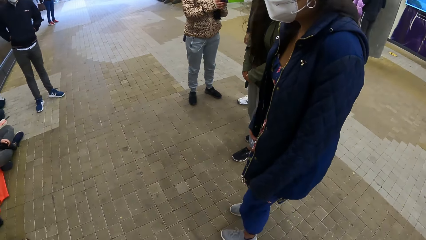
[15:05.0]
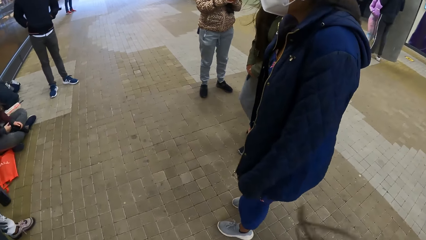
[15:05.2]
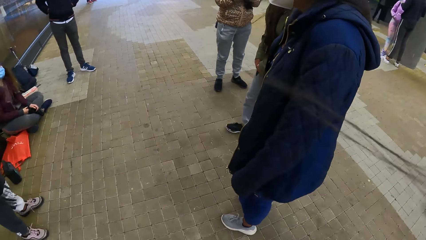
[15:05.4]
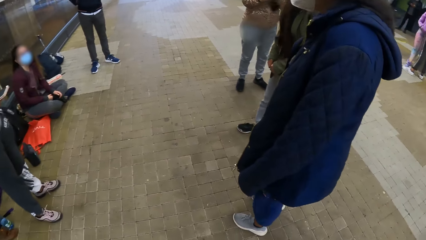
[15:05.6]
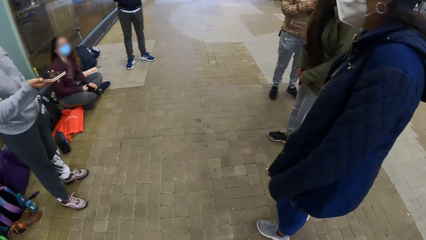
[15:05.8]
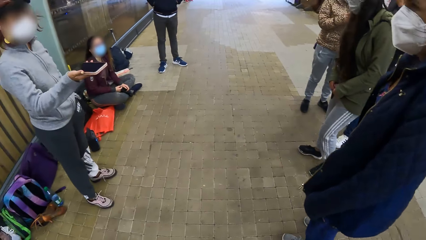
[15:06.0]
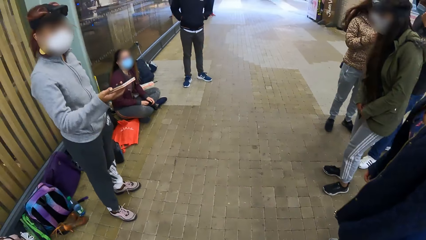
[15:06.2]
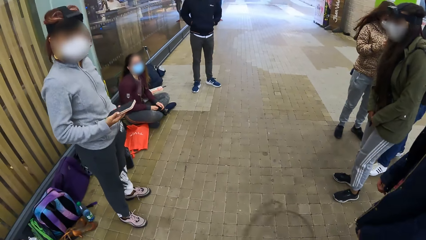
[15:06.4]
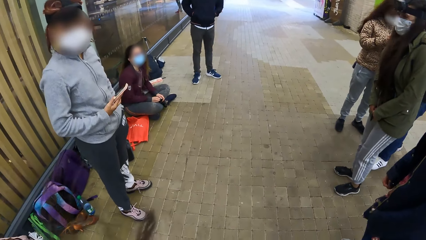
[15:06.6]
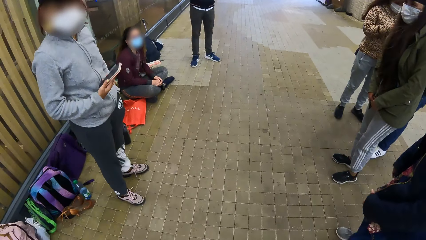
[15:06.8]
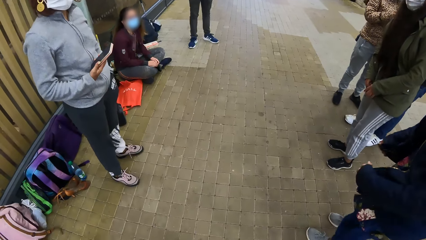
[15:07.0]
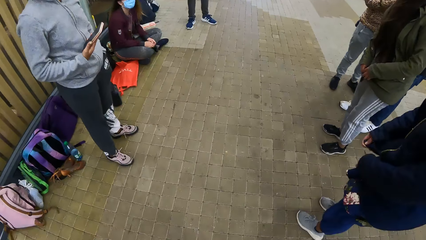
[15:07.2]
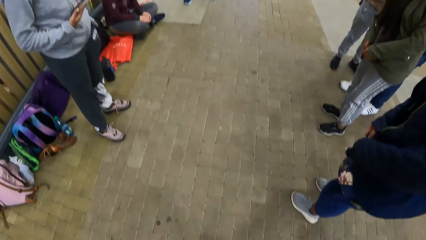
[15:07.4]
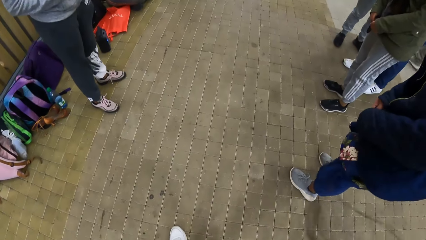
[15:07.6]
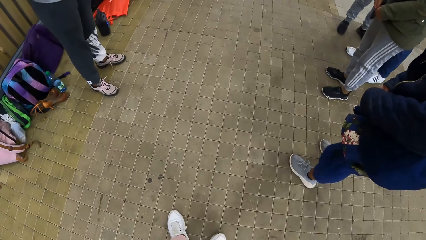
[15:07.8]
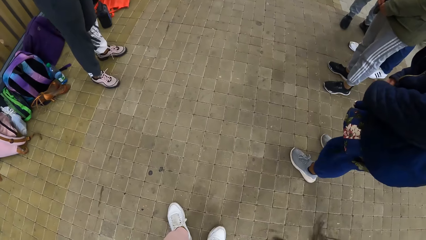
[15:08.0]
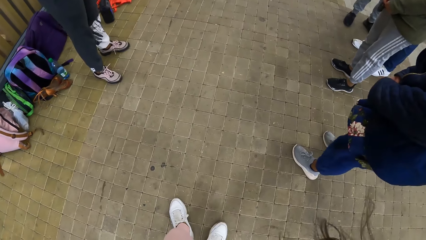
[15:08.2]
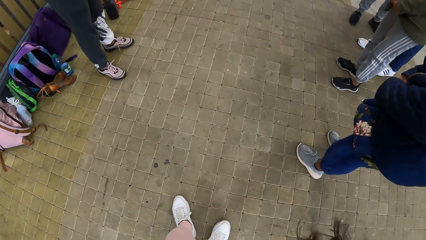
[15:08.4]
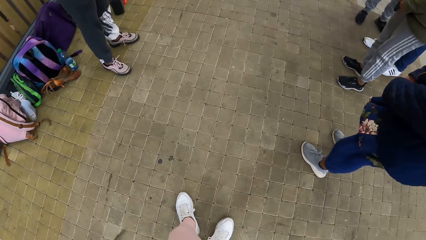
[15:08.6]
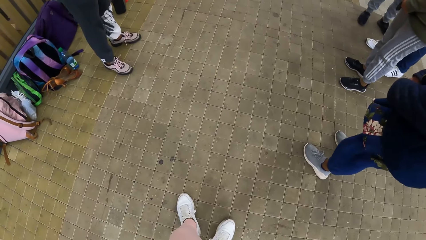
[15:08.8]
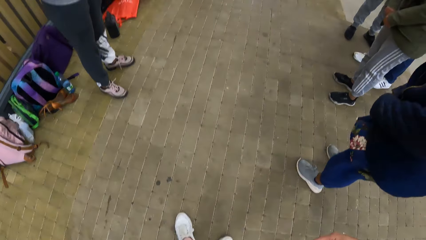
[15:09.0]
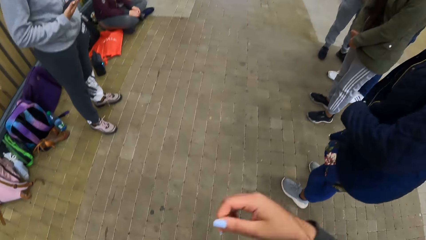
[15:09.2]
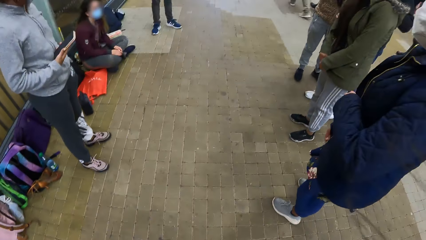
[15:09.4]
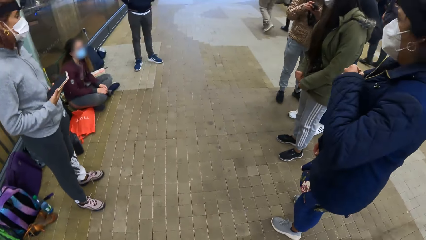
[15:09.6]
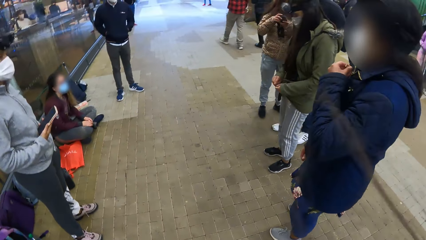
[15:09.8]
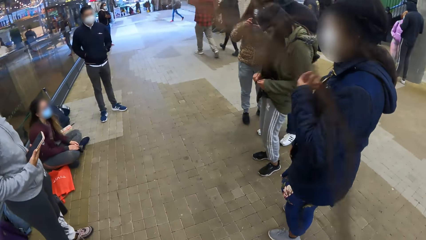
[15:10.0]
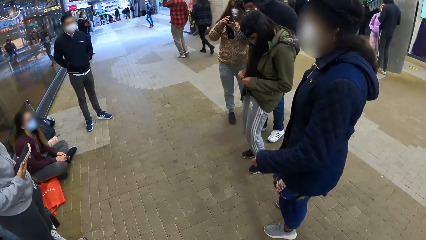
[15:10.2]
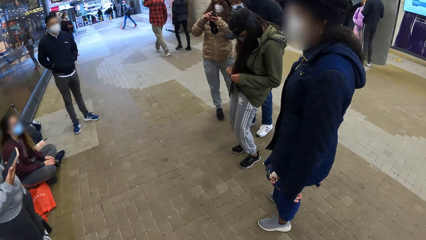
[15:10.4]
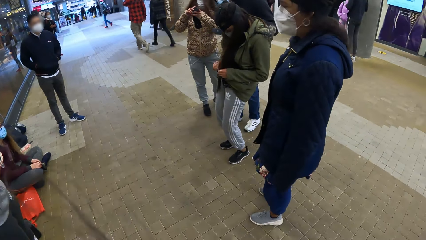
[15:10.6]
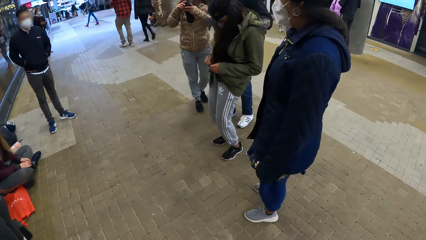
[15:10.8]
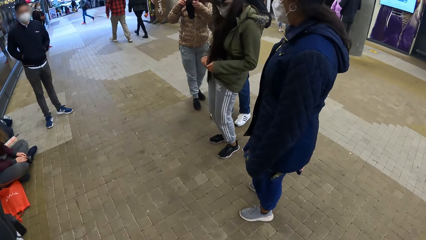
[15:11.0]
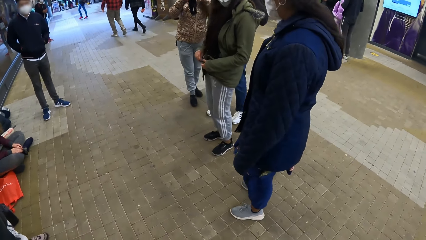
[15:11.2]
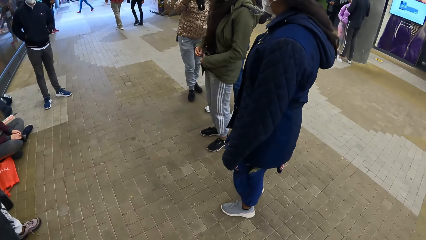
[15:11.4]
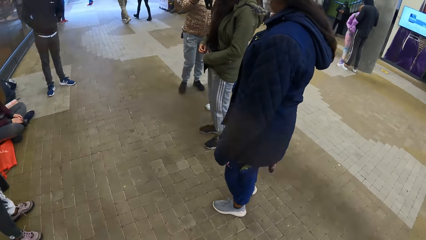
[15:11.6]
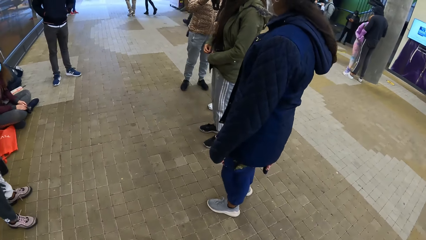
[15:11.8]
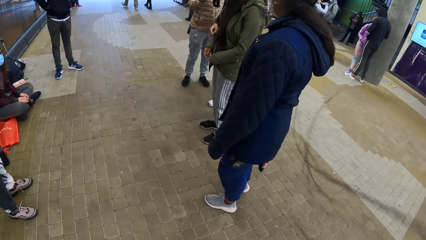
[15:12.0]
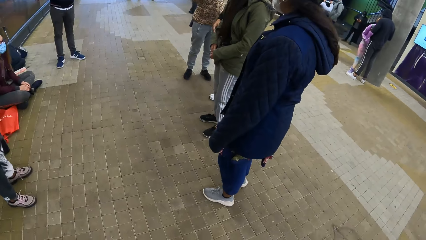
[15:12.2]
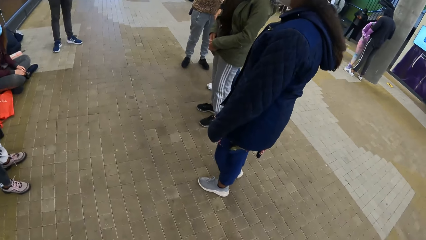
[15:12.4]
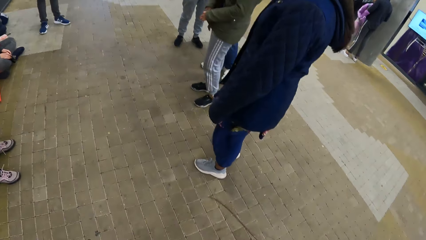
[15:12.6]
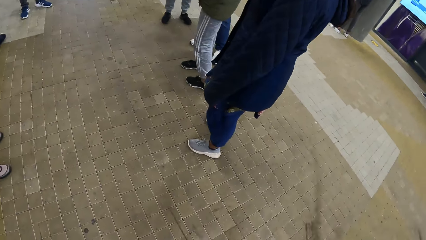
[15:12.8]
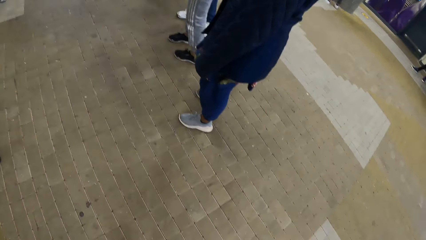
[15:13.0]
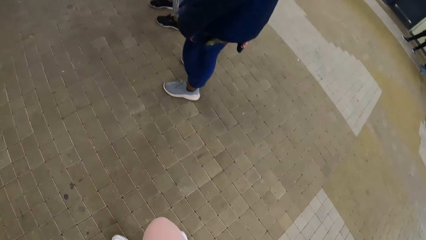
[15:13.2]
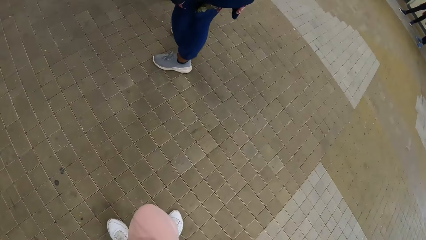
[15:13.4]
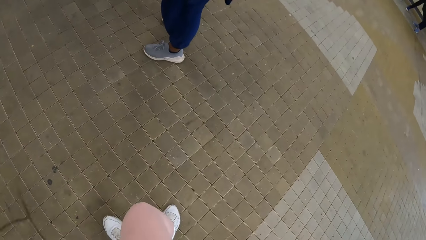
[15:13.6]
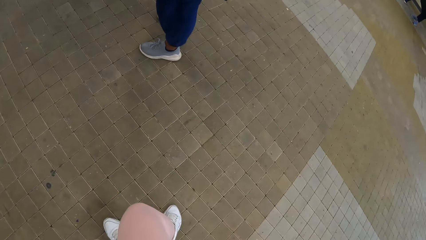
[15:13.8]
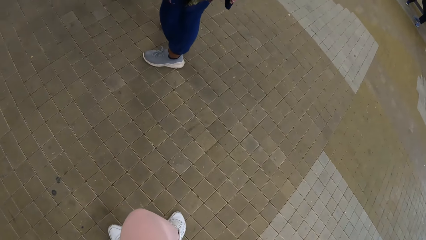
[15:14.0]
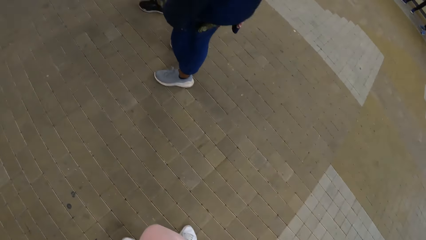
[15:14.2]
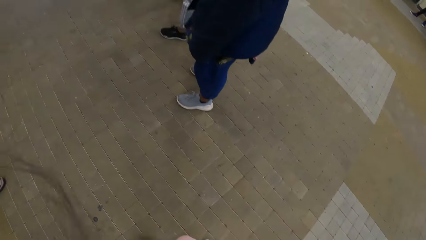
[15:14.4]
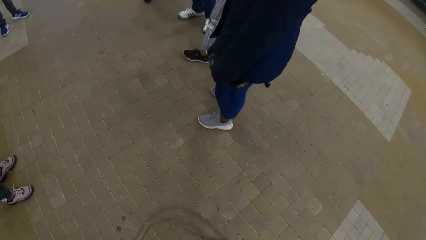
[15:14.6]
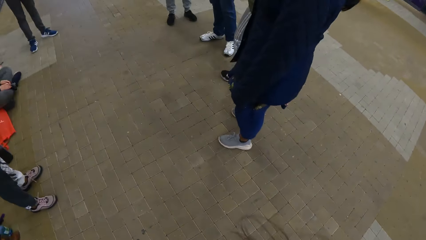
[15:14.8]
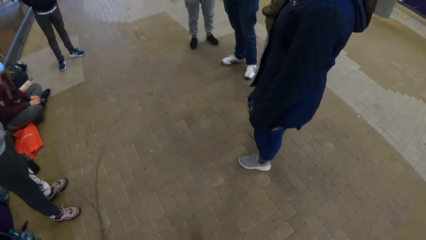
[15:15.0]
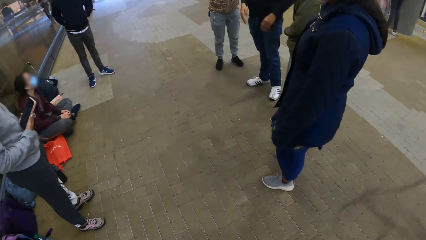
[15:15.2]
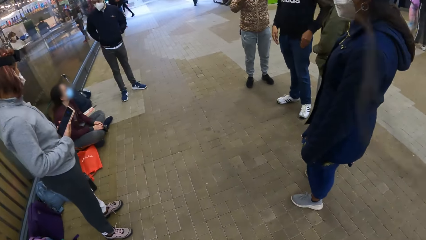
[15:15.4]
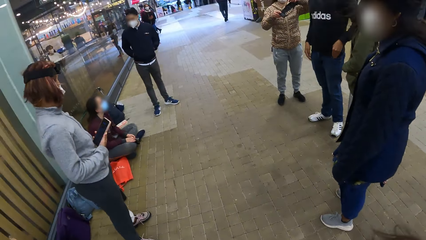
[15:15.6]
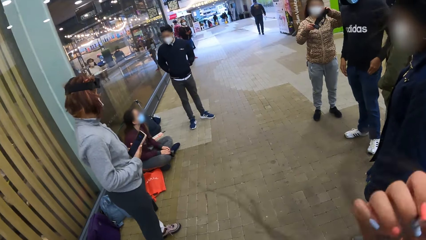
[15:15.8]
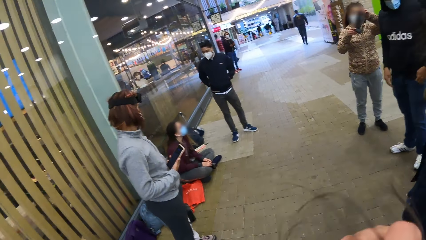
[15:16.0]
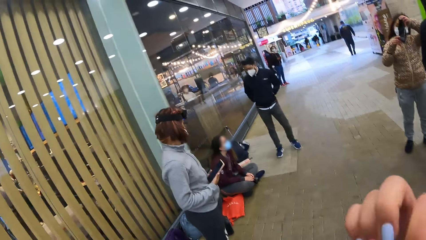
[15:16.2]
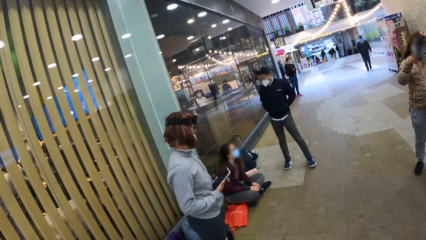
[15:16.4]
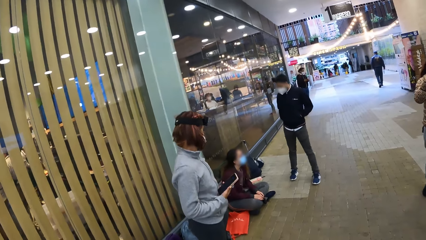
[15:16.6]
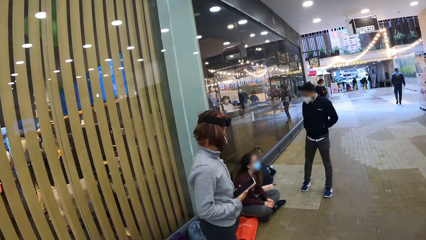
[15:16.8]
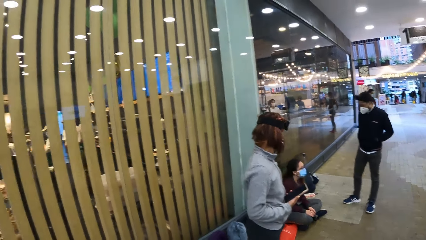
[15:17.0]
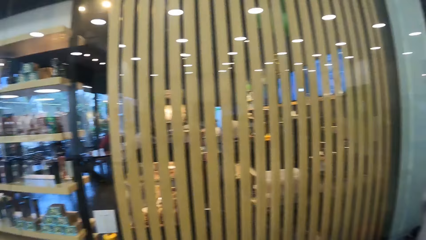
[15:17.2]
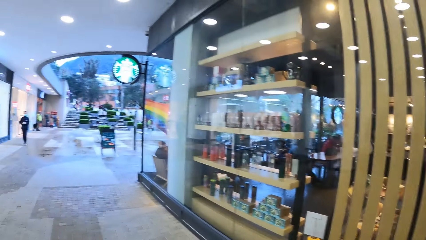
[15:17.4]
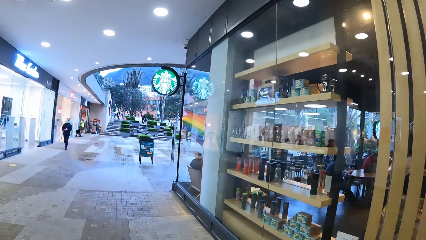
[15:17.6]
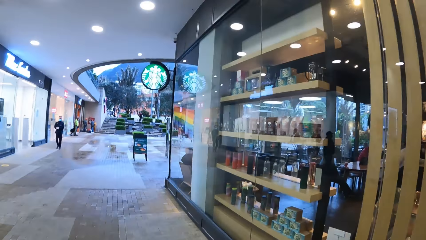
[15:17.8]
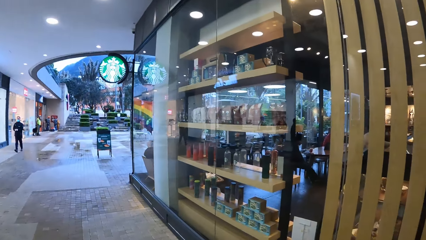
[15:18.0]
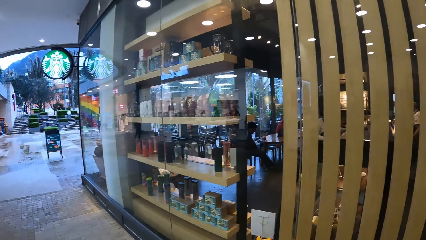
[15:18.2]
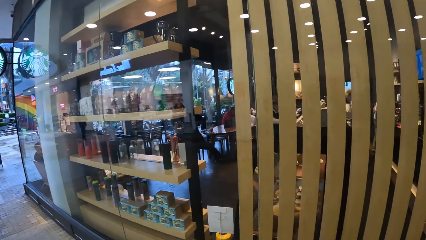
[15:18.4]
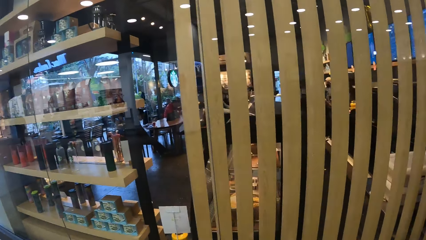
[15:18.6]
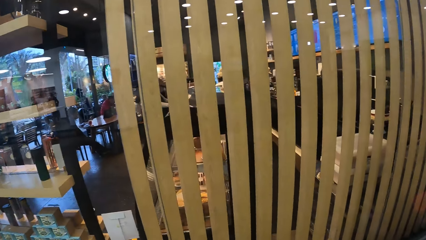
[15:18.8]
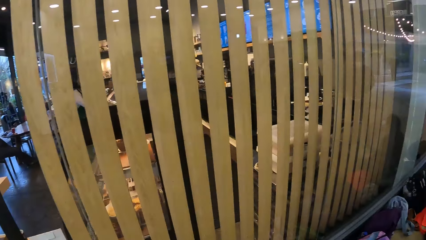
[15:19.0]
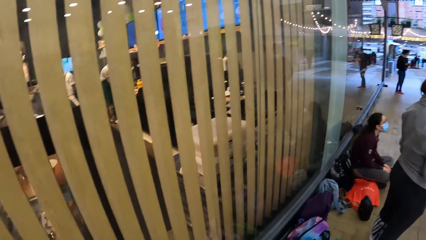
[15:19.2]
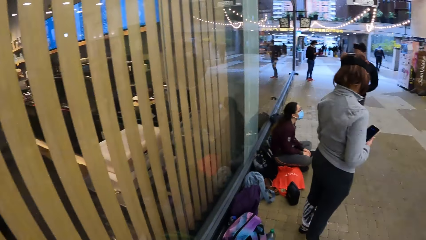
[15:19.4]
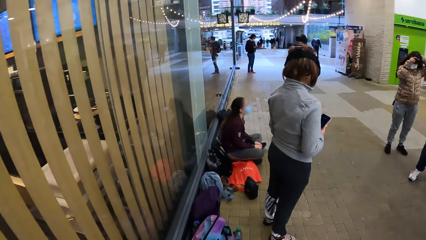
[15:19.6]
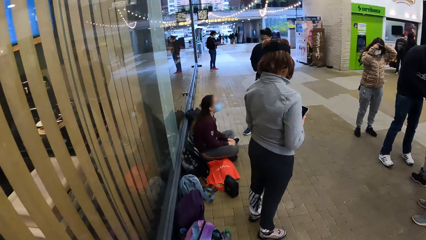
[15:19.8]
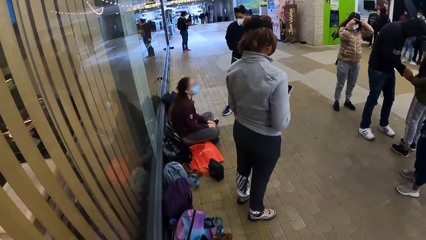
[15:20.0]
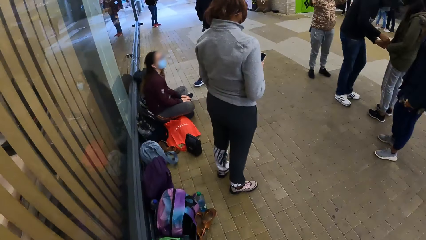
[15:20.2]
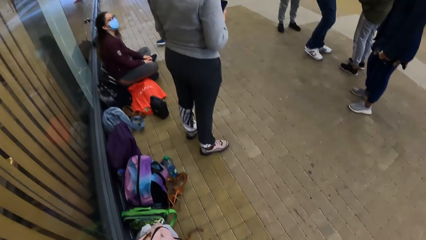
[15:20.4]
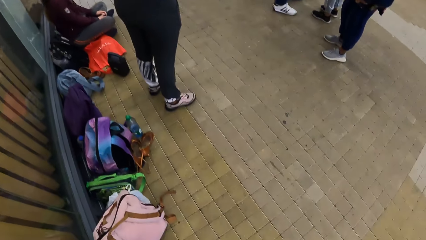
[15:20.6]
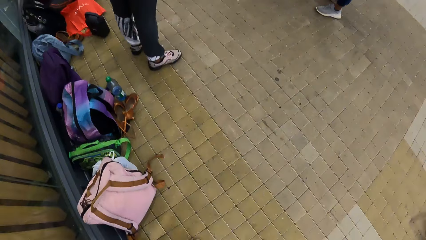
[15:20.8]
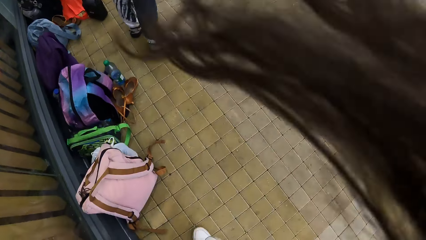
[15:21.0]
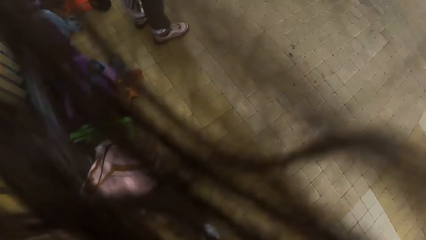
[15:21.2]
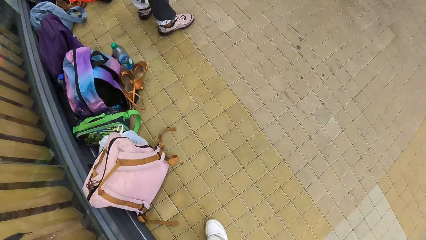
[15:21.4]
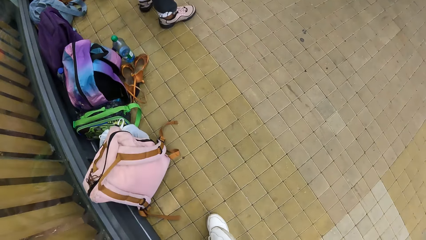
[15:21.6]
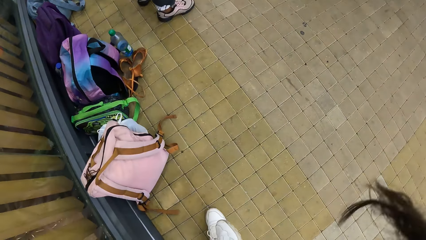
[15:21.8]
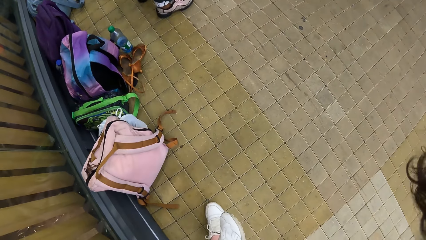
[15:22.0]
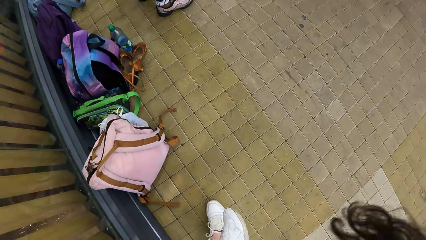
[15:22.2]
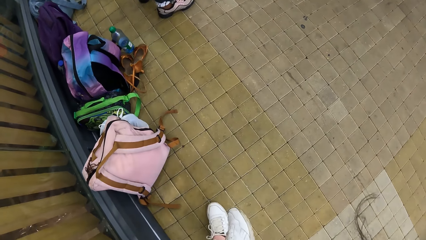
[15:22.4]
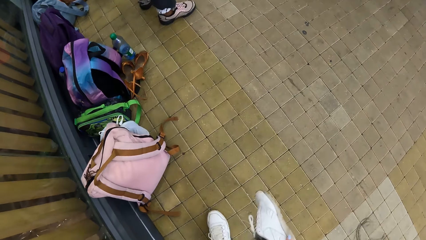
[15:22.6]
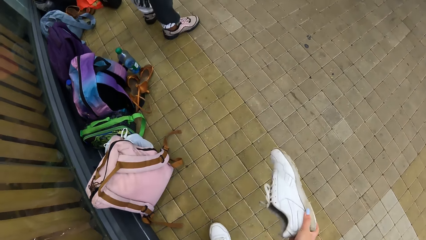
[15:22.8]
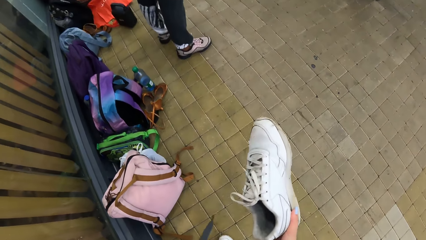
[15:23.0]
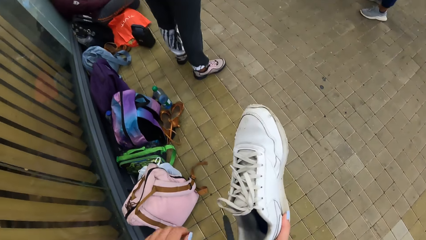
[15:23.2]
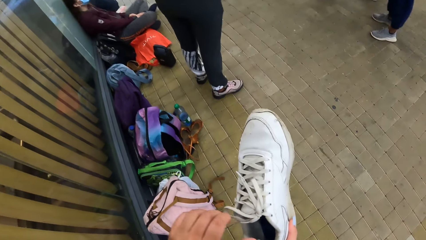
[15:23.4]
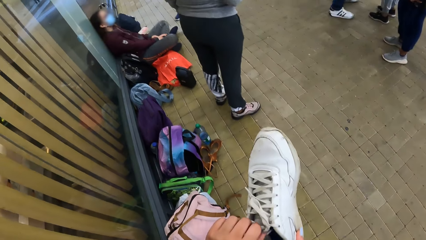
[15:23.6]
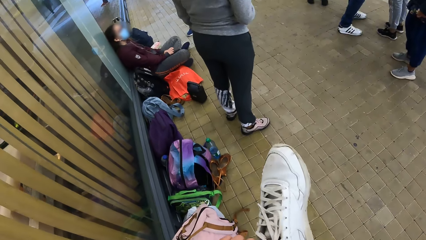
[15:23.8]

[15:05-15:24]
A woman holds the camera in her left hand with her right hand. The camera wearer looks at a woman. Another woman gestures with her right hand. The camera wearer looks at another woman. Another woman zips up her jacket with both hands. The camera wearer looks at the floor. She shakes her hair. She looks at a woman. She looks at her cloth. She looks around. She touches her hair. She looks around. She looks at a woman. She shakes her hair. She takes her shoe off her left leg with her right hand. She holds her shoe.
